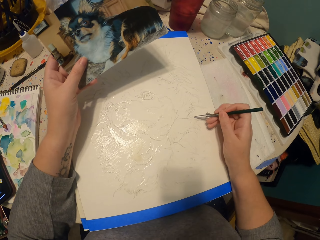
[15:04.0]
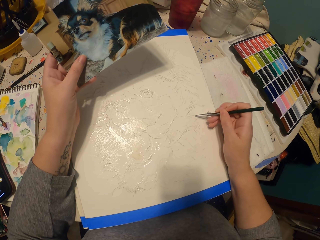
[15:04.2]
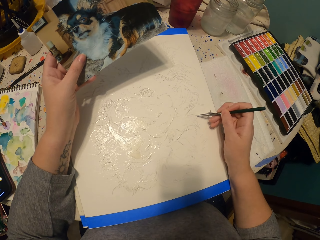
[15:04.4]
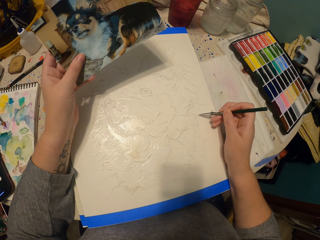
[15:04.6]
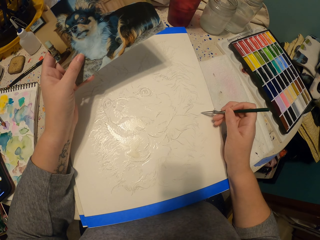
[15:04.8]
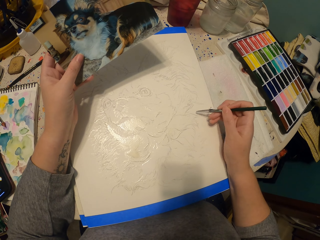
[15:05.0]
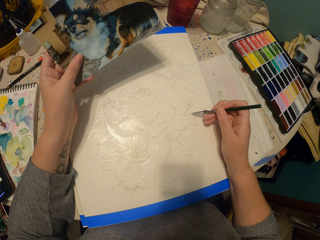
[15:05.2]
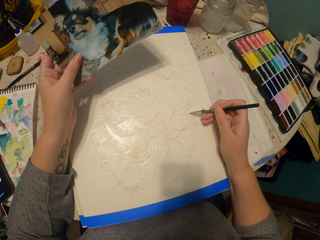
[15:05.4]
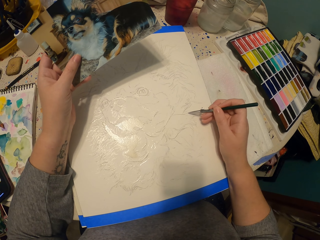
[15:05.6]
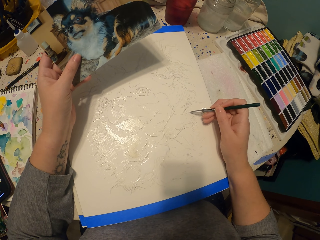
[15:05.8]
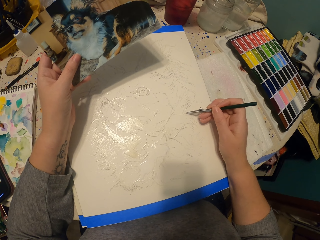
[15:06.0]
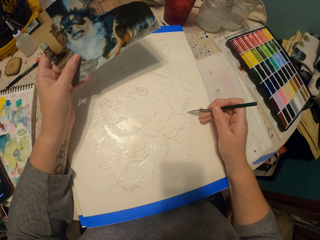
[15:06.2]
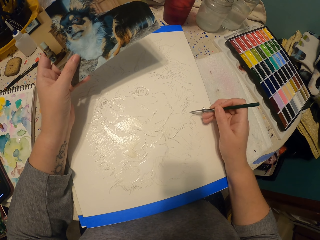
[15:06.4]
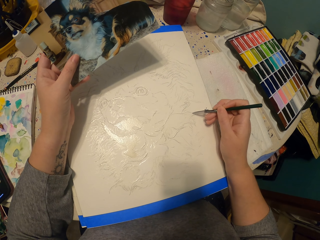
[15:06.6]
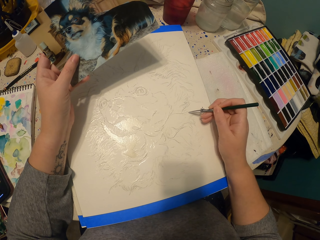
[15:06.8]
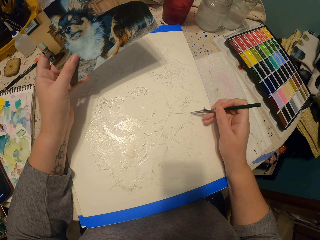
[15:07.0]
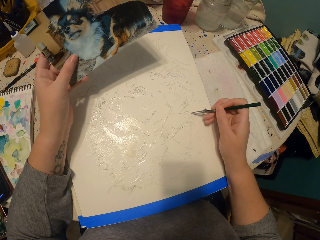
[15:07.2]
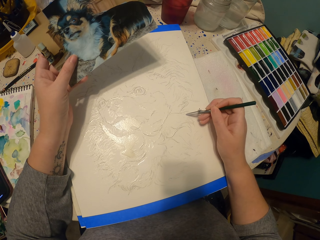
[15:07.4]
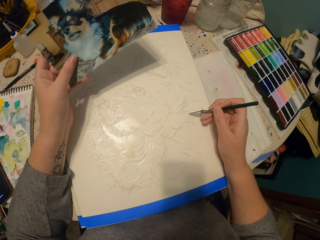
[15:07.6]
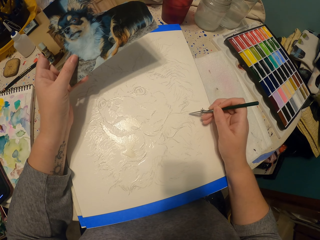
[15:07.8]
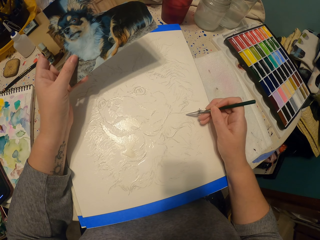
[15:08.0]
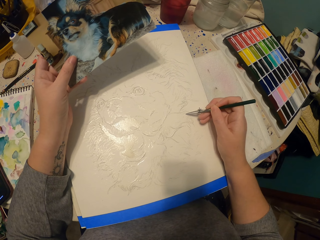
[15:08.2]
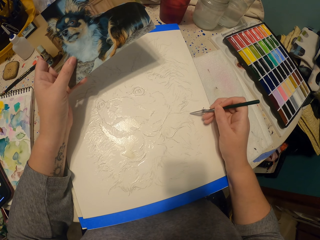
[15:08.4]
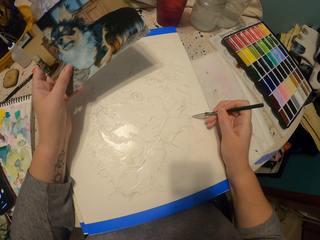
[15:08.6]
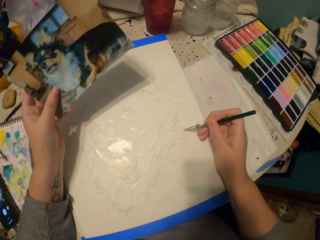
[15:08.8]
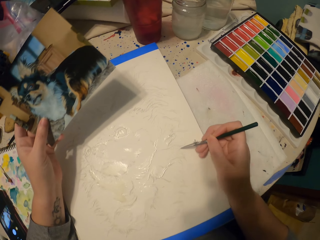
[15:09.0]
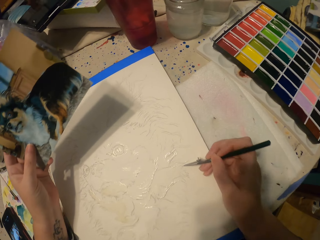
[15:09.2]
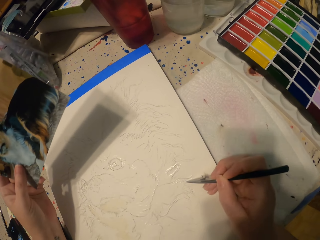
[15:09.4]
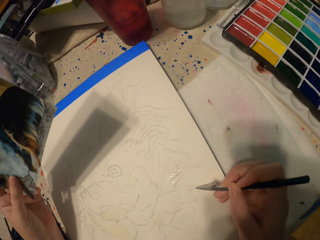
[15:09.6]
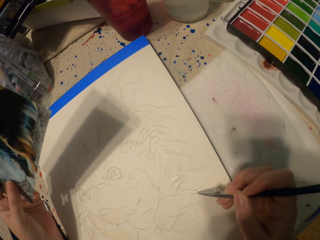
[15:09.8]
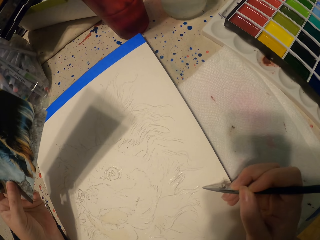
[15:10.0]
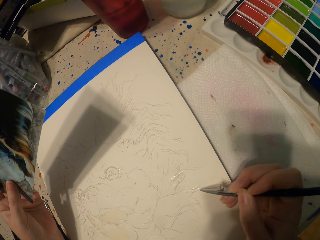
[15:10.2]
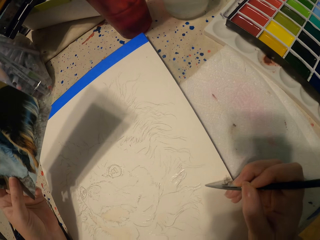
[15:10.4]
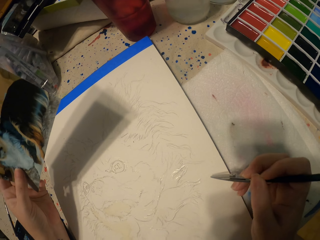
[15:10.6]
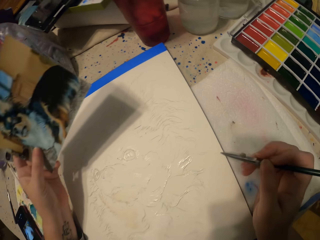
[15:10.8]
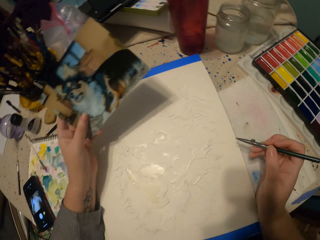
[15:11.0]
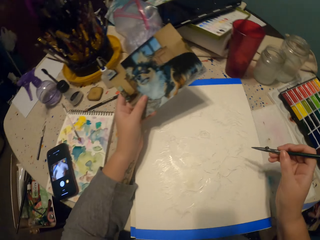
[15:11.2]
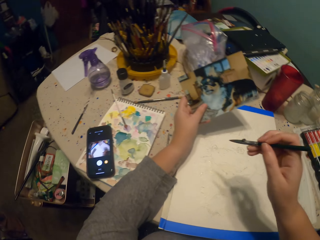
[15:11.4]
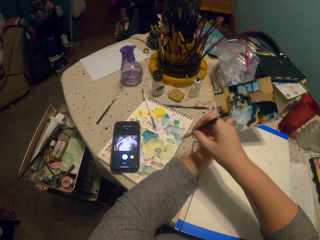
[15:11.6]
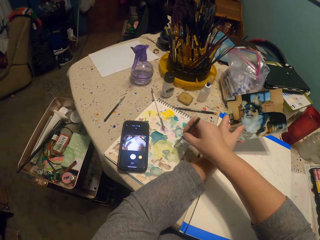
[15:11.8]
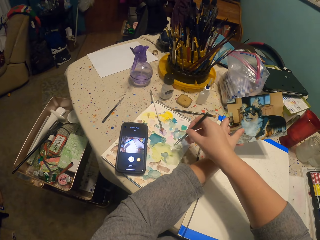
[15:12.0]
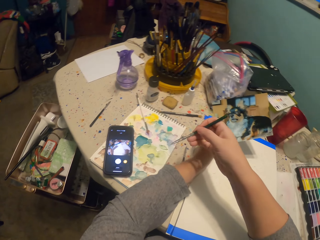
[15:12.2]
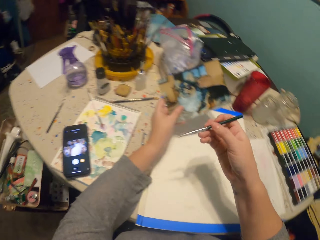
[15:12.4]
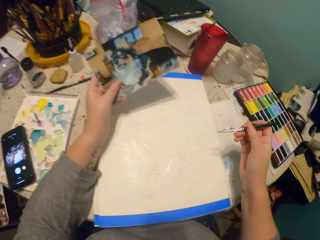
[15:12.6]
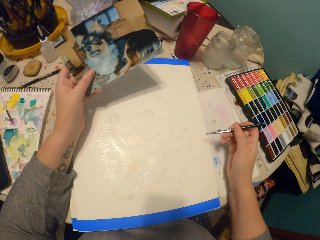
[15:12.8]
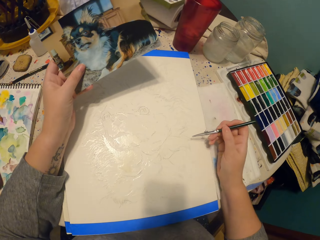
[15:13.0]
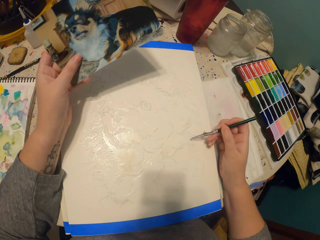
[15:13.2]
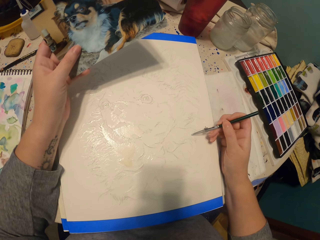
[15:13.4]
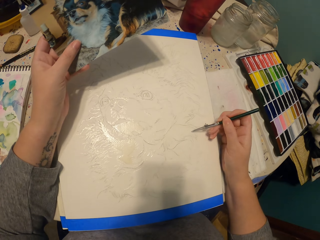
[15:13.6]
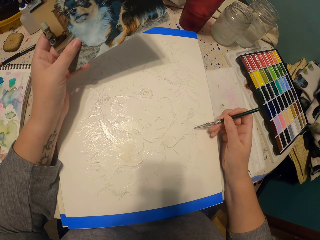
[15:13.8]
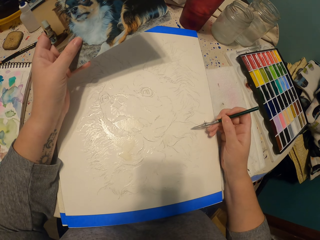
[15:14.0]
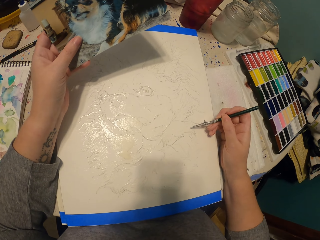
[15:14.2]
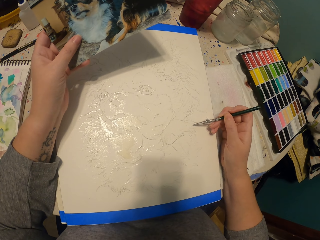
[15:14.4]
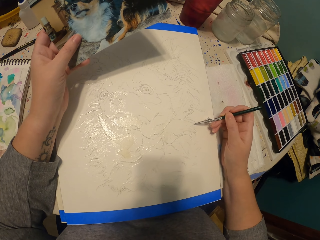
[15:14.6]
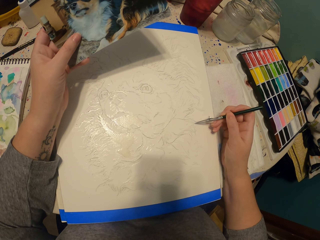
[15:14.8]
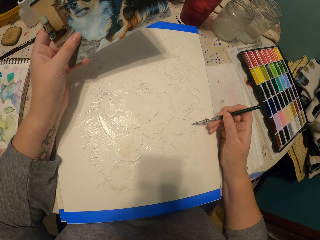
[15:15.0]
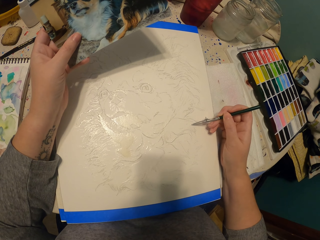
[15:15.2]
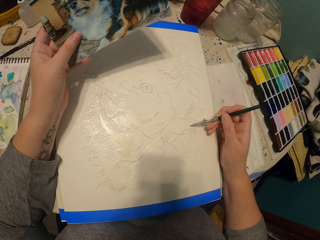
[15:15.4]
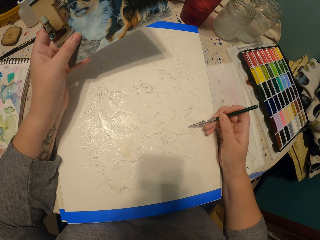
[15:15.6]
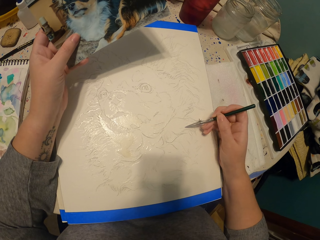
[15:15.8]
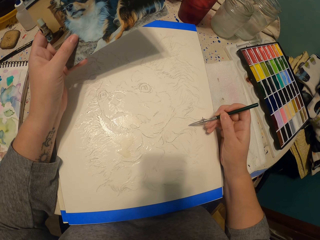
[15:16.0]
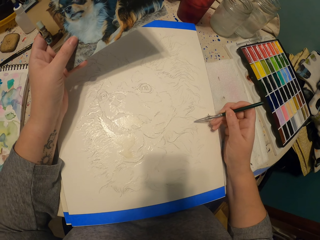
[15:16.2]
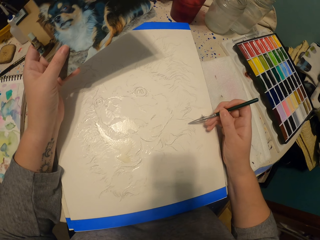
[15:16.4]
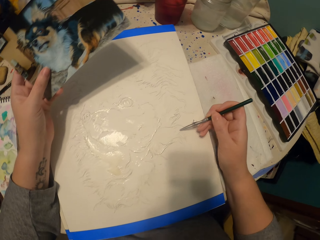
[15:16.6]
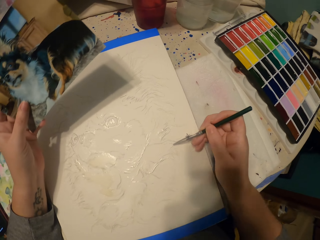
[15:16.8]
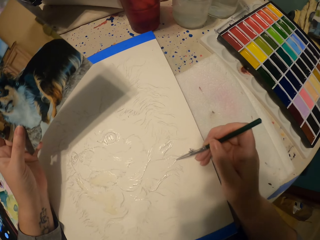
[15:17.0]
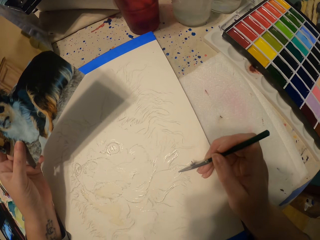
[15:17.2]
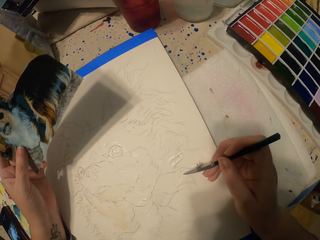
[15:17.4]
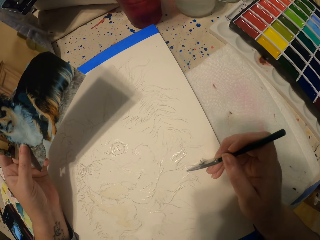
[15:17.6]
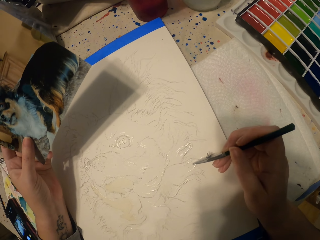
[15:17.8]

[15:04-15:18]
The camera wearer dips the painting pencil in the ink. They paint a picture.

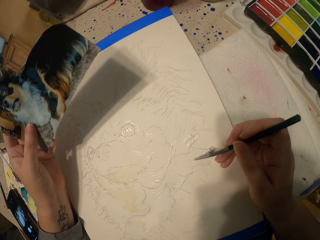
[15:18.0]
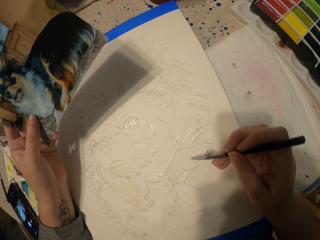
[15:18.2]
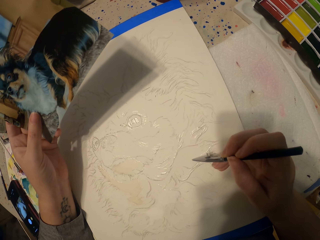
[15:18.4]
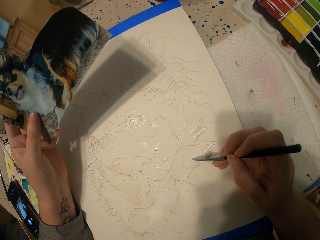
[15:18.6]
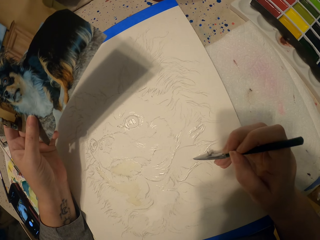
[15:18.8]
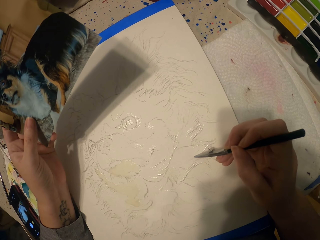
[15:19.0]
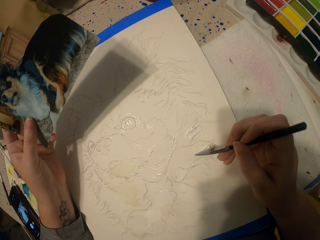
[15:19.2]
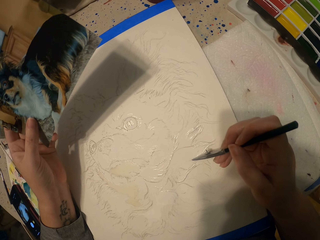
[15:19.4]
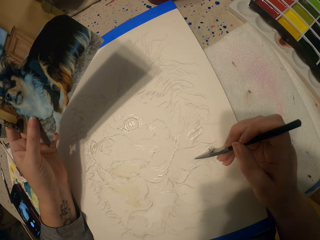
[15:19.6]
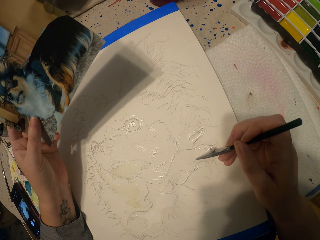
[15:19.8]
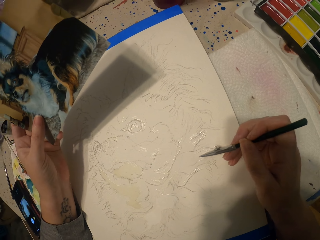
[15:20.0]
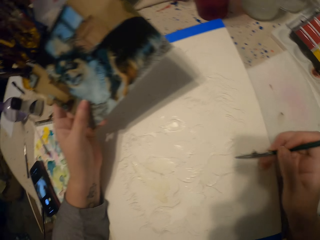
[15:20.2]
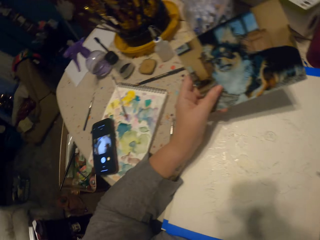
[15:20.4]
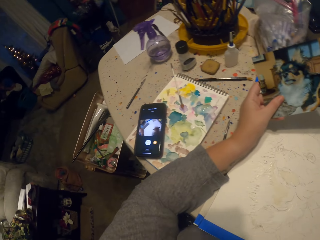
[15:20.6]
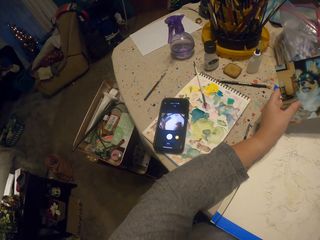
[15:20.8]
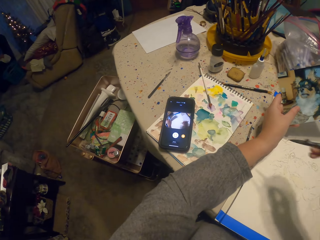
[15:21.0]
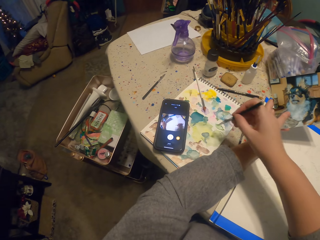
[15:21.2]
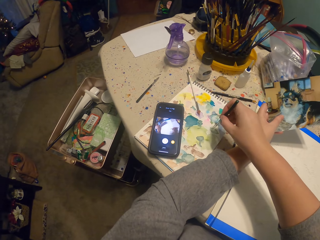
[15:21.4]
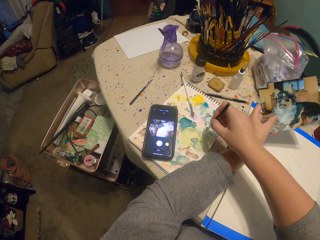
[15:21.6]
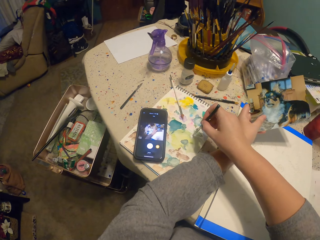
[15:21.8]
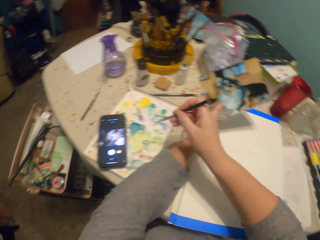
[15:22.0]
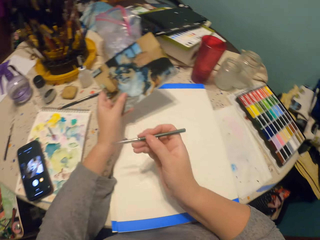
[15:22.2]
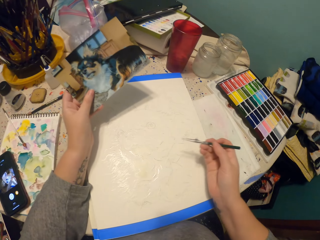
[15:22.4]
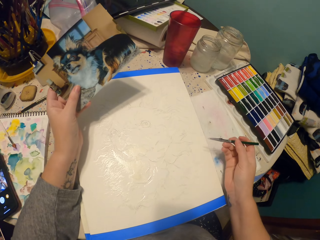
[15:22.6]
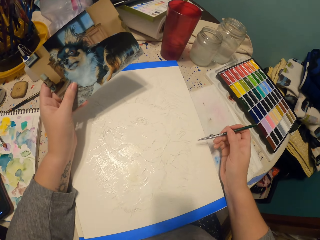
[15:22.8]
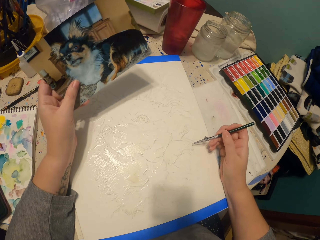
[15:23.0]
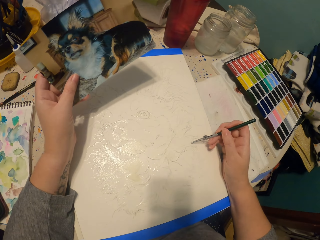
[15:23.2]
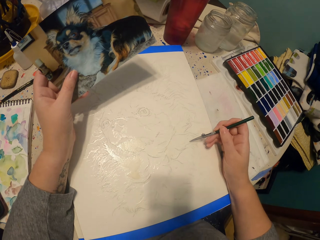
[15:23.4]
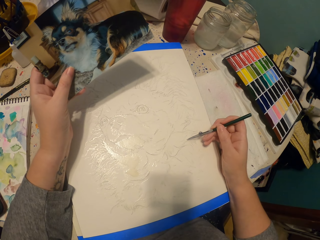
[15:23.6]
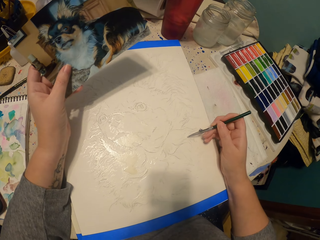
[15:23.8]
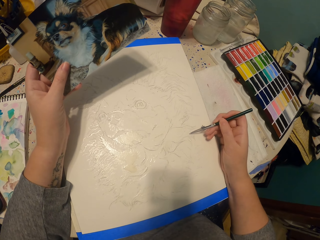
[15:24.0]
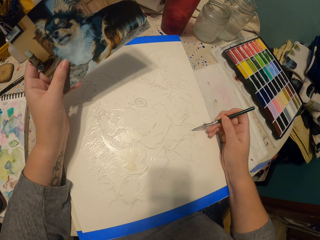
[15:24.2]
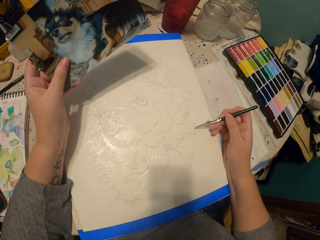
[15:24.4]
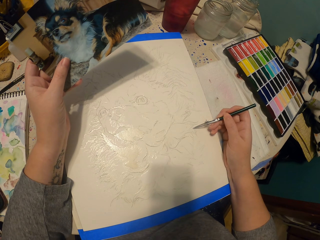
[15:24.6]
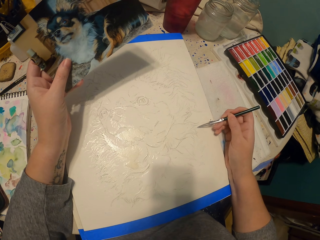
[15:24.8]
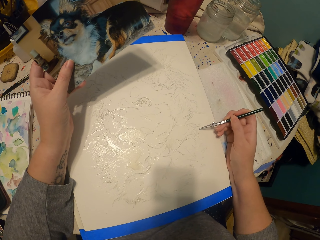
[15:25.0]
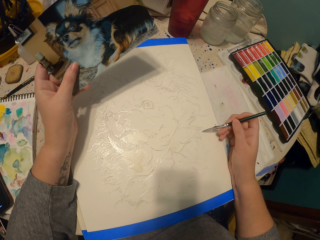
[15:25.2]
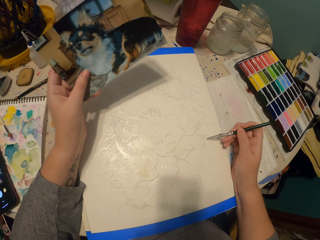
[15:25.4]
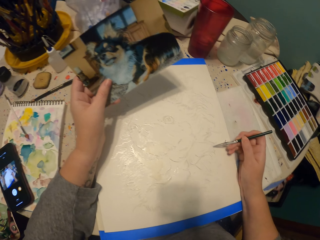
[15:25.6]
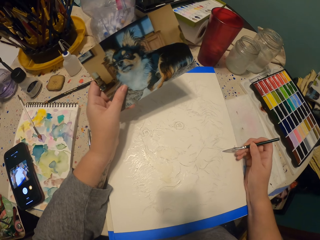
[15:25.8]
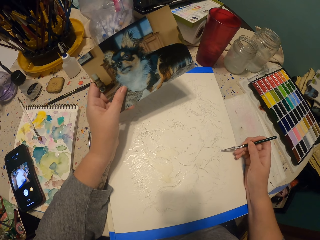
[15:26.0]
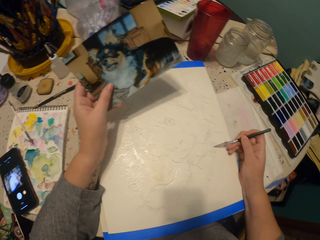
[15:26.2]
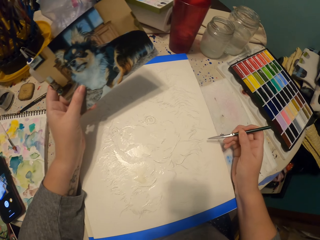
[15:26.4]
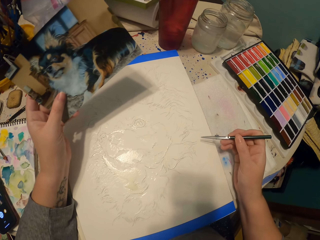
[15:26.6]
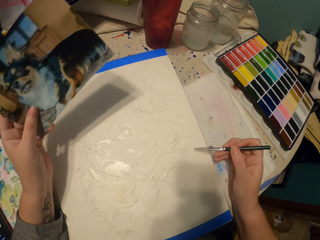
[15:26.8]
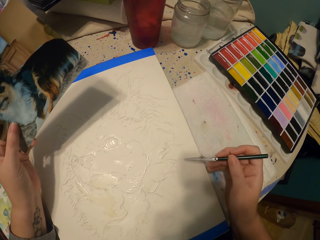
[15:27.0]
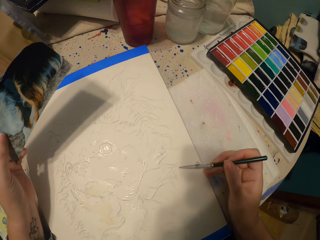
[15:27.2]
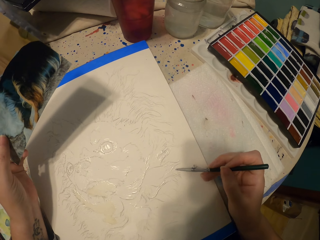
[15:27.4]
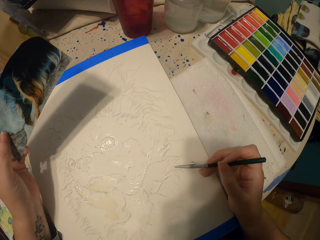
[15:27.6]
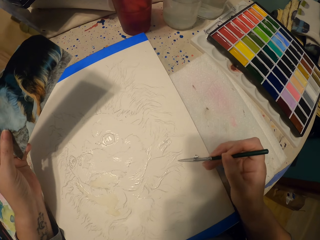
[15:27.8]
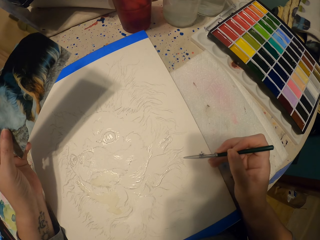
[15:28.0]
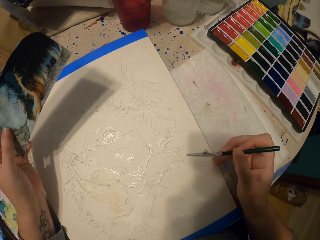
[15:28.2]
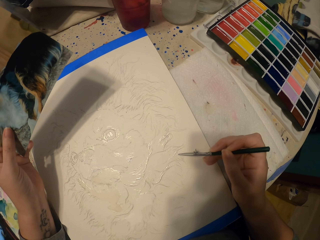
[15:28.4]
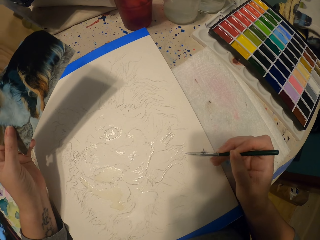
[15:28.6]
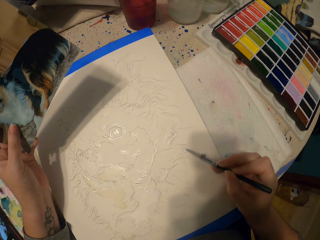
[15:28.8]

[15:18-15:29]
The camera wearer dips the painting pencil in the ink. They paint a picture.
